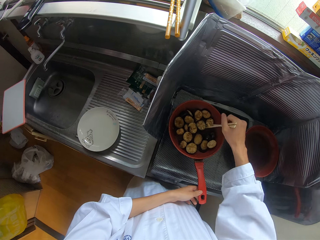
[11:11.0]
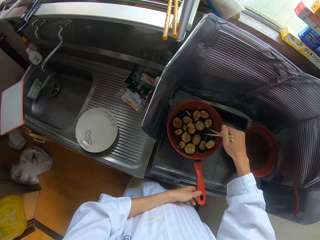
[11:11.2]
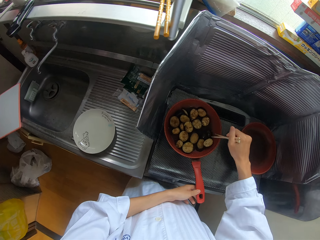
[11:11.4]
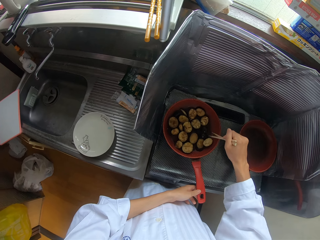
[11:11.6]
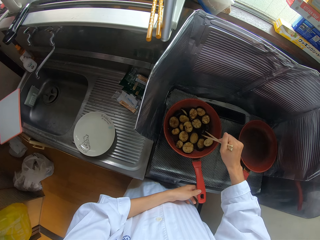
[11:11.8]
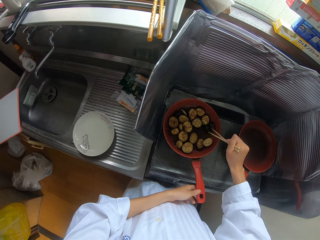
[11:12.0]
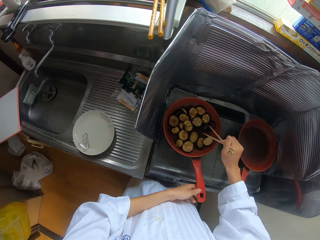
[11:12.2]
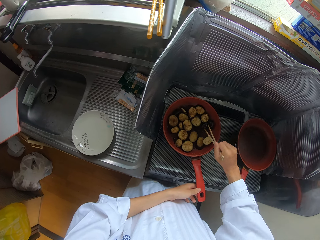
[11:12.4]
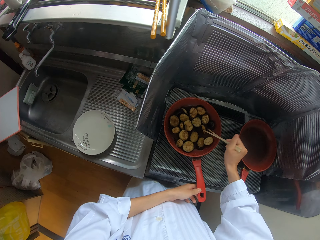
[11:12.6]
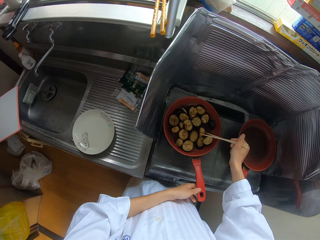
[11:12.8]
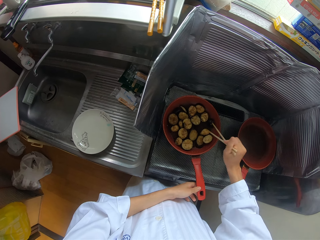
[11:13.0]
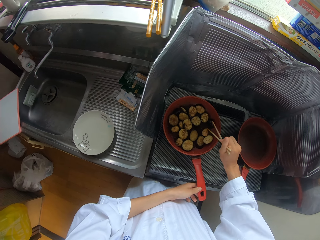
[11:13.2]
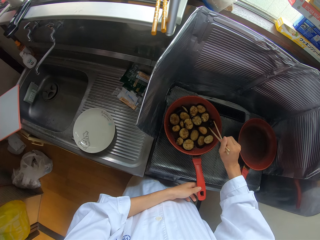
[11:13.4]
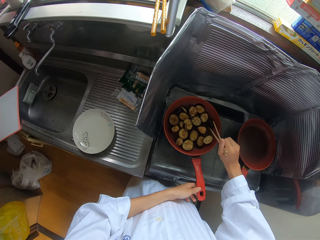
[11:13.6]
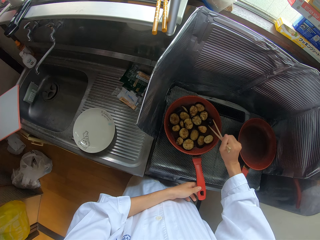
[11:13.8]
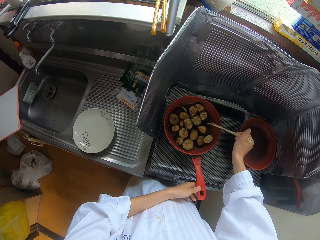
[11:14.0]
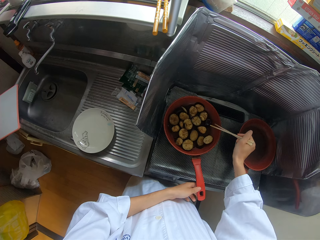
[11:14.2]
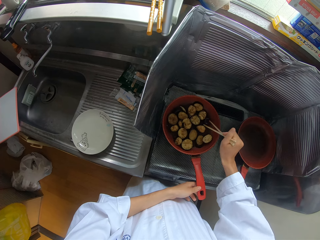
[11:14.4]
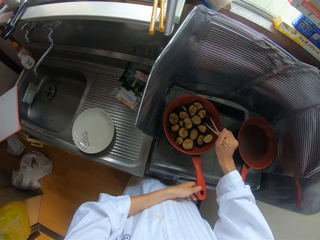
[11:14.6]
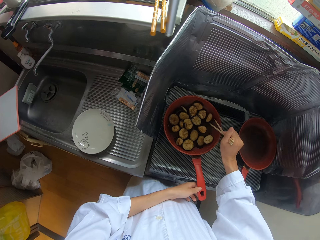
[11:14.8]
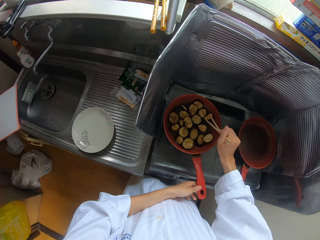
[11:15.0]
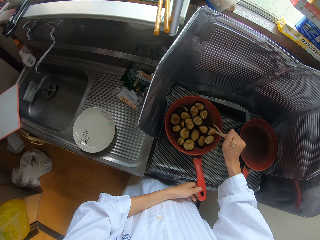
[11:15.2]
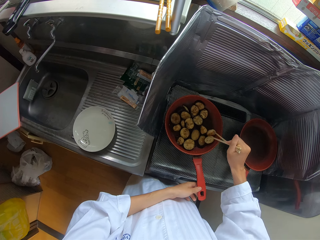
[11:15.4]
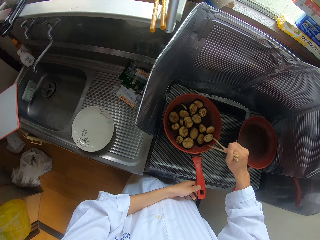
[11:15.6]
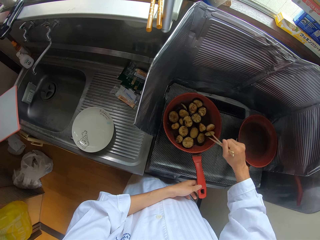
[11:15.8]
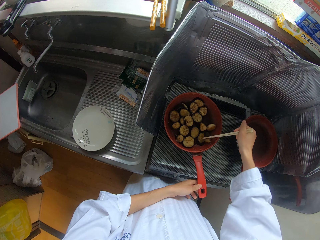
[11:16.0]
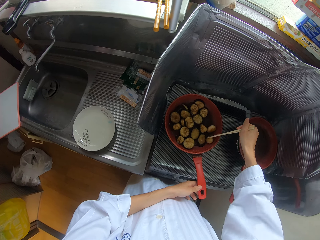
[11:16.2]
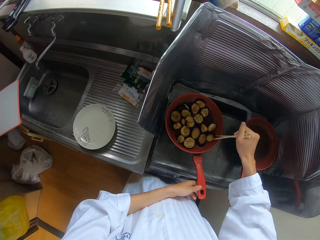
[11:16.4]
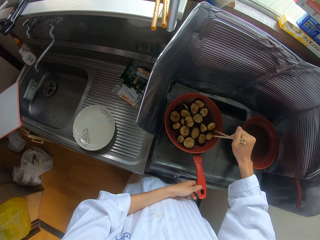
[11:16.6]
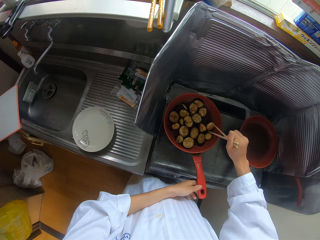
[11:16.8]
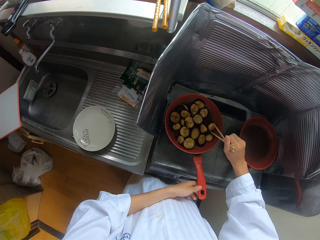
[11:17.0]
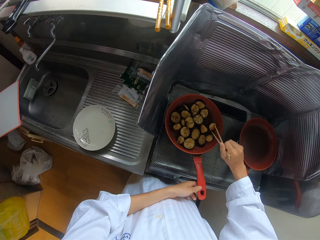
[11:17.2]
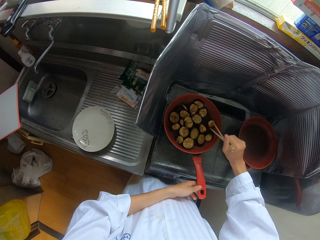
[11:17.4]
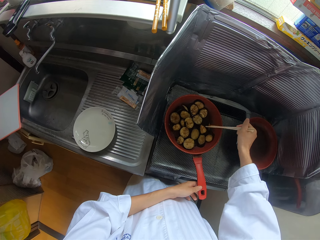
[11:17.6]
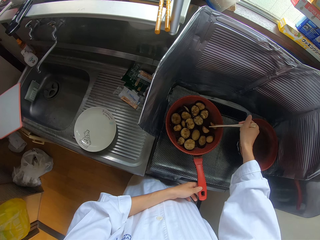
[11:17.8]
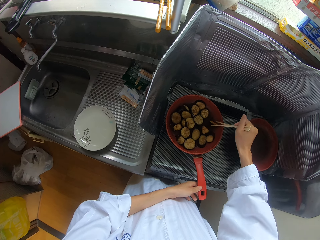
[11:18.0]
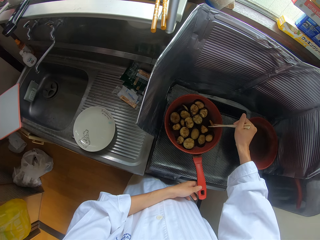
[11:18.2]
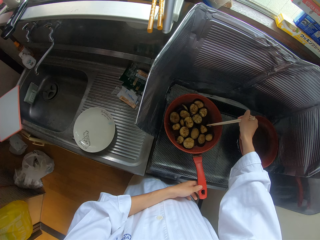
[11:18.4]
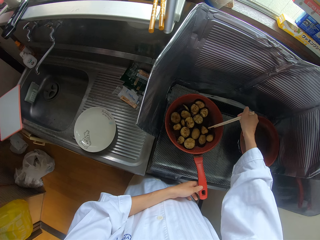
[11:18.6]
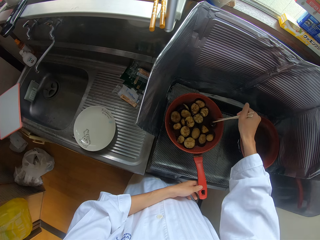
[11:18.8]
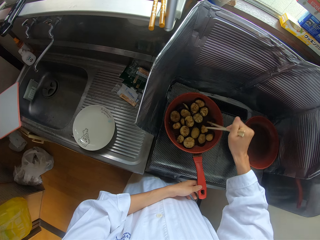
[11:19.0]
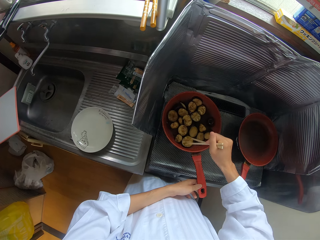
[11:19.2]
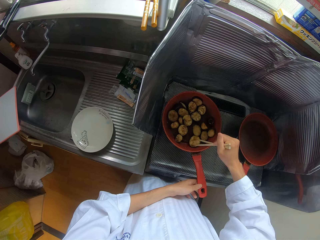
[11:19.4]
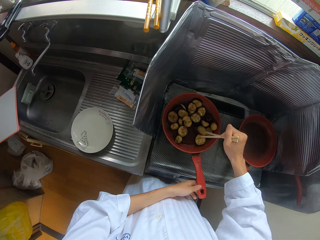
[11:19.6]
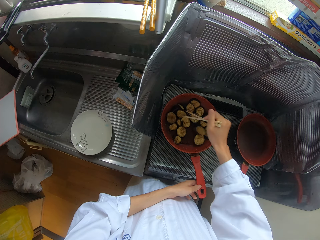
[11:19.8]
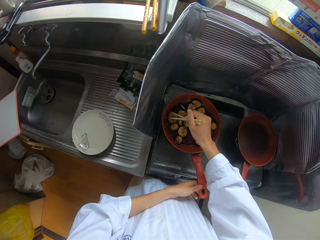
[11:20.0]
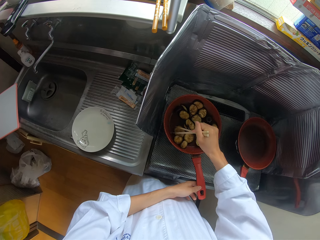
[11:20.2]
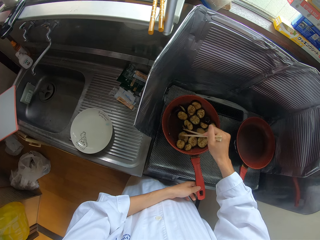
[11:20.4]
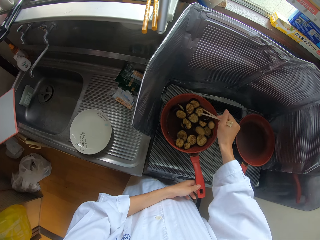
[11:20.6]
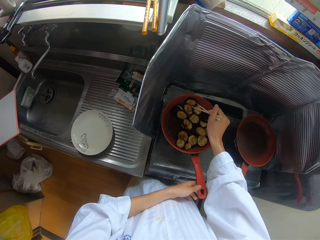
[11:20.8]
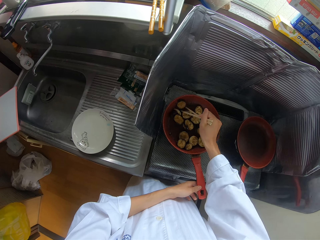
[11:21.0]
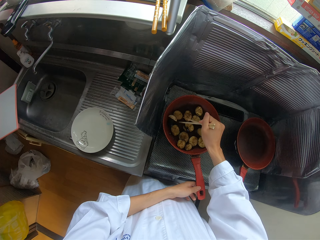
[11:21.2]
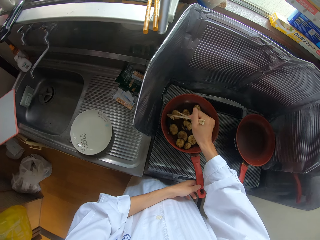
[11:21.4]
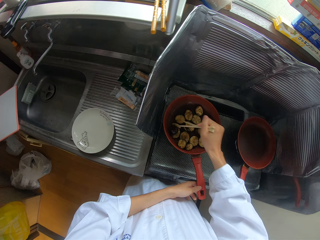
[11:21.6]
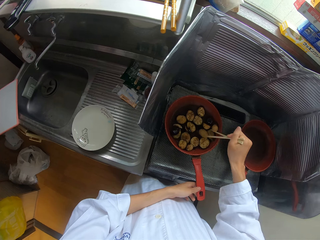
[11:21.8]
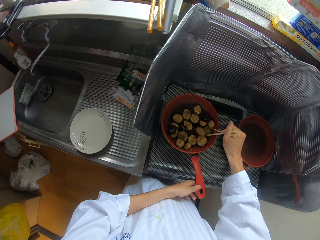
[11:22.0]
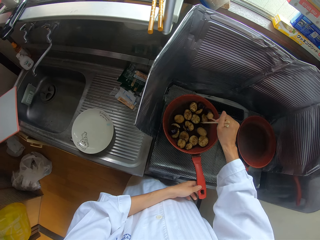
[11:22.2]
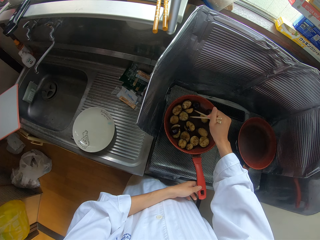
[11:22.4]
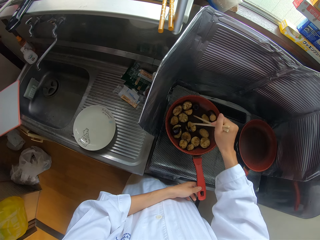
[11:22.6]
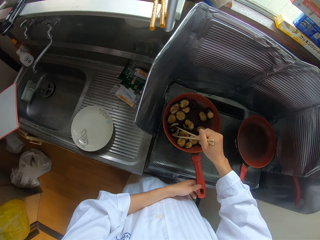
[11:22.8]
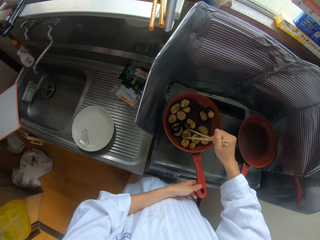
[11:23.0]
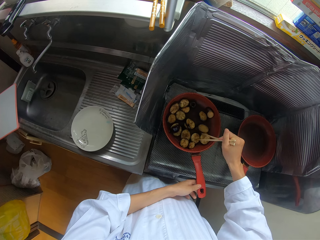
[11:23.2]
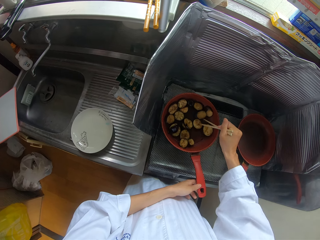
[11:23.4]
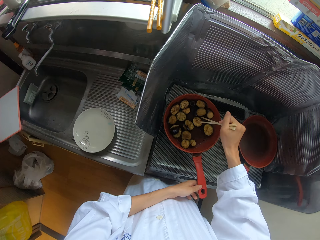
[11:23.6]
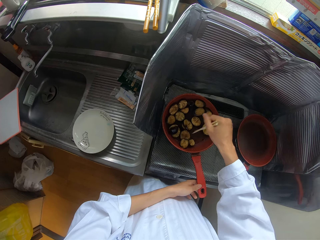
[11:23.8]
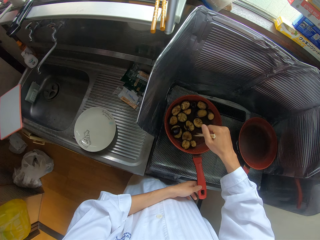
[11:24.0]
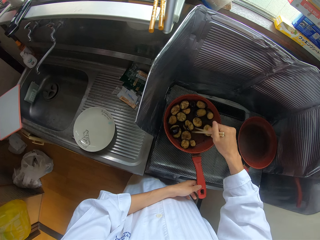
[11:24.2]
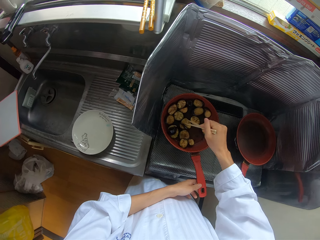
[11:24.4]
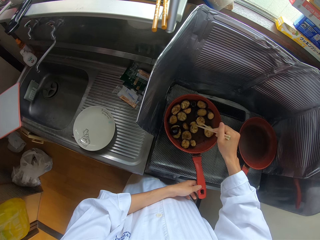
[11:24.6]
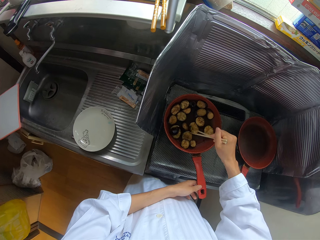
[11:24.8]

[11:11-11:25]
The camera wearer stirs something with chopsticks.

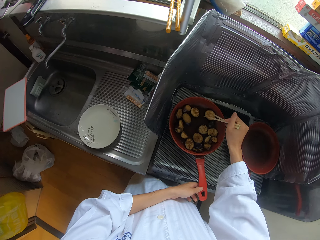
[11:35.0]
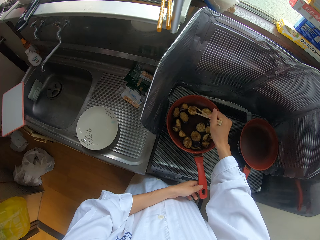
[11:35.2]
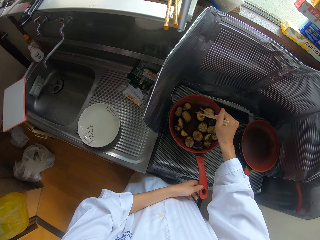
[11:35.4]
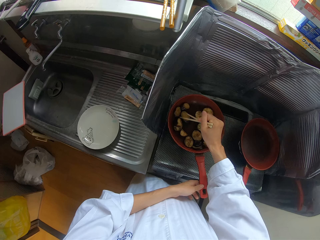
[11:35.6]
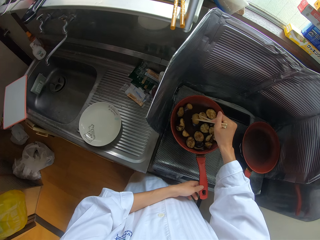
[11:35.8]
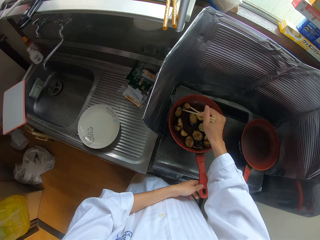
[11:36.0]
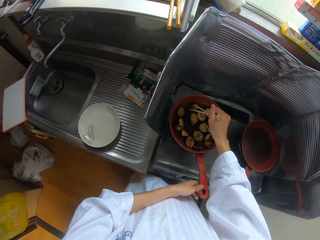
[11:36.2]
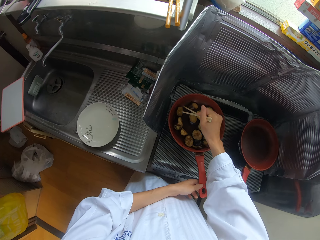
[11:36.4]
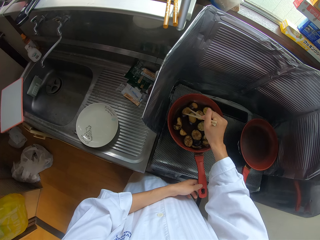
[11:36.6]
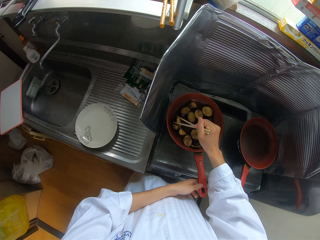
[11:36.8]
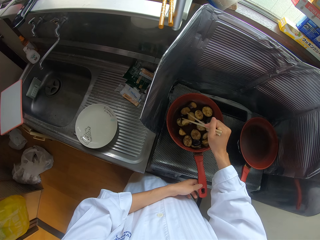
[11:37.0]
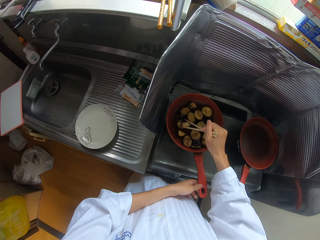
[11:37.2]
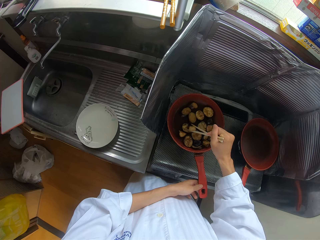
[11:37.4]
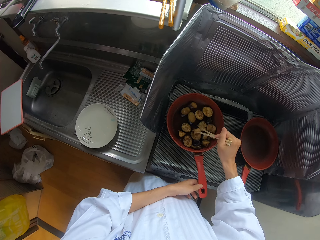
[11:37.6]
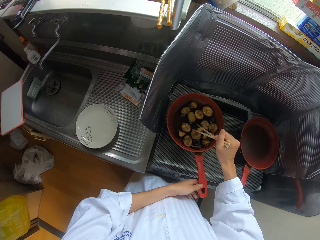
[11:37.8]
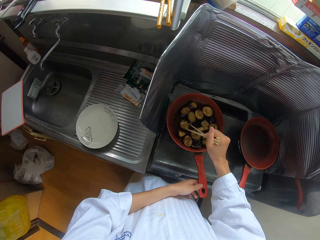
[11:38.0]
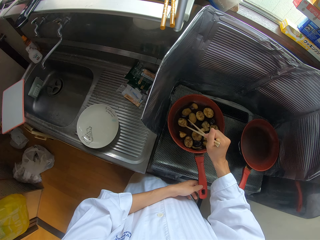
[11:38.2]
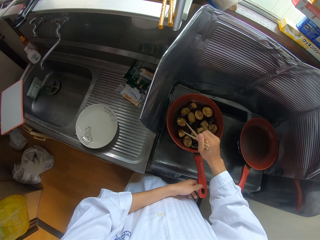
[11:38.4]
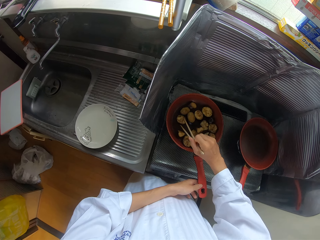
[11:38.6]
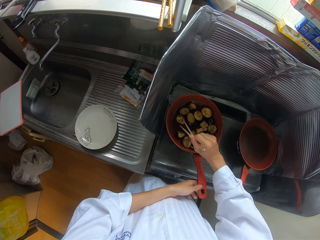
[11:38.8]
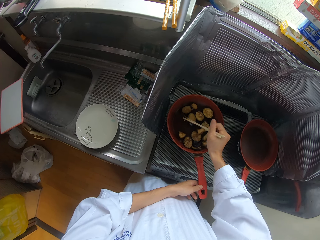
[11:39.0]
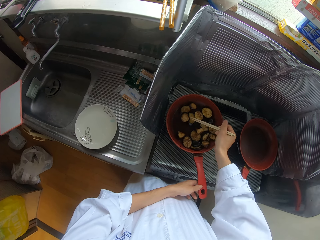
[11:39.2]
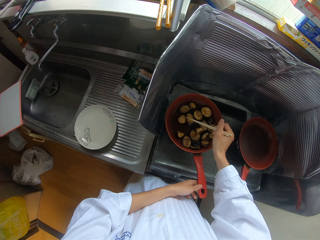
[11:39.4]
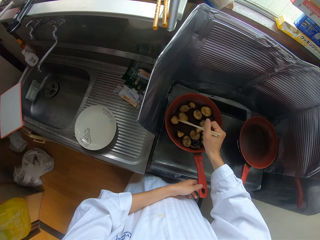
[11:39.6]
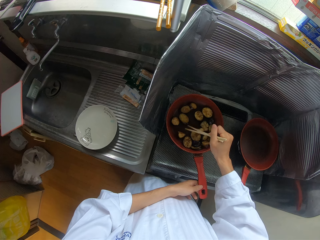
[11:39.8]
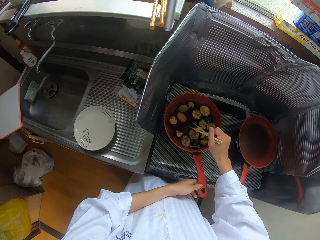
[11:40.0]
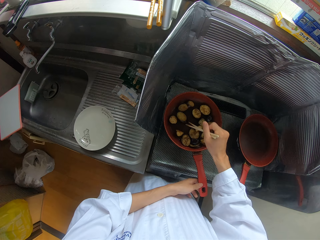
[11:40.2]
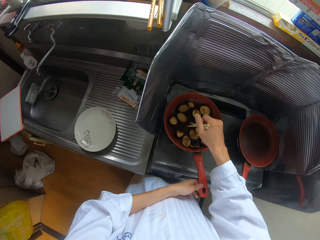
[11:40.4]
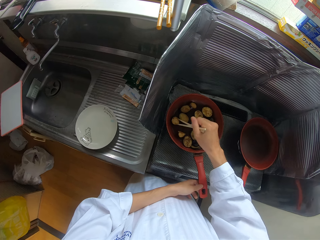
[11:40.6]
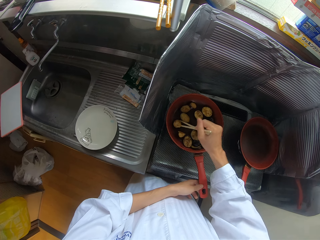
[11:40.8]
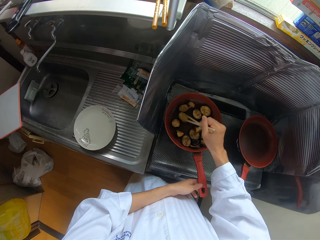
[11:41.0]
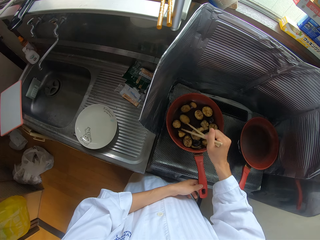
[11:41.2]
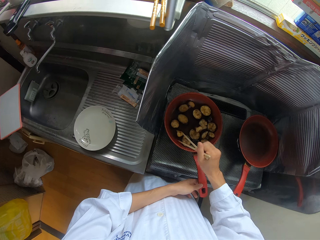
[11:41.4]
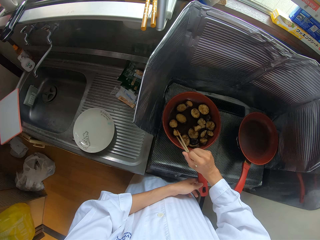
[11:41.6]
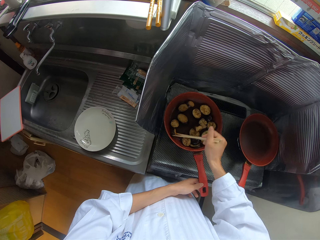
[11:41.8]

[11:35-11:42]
The camera wearer turns something. They cook something.
